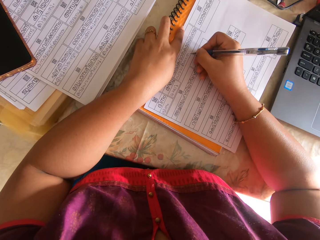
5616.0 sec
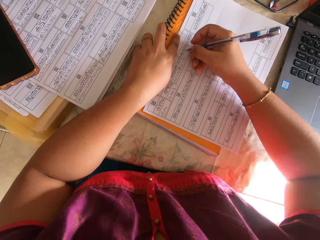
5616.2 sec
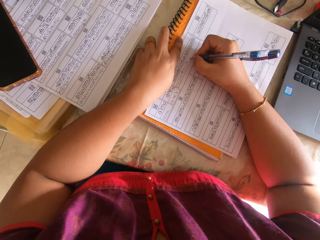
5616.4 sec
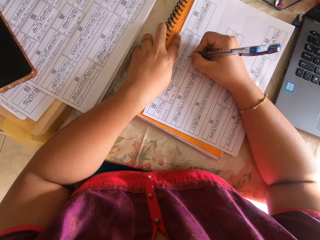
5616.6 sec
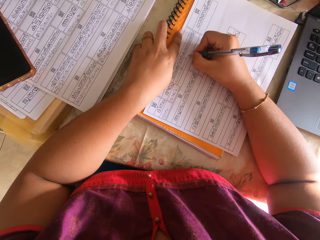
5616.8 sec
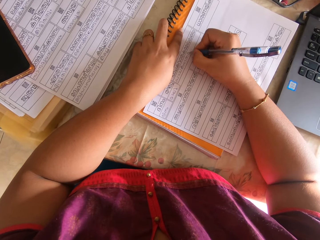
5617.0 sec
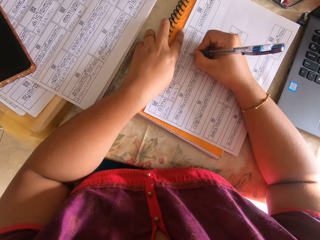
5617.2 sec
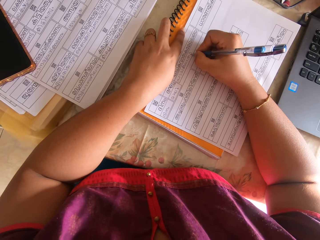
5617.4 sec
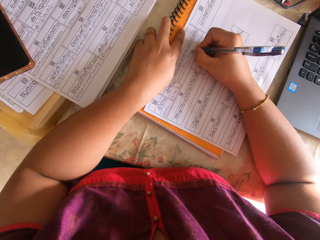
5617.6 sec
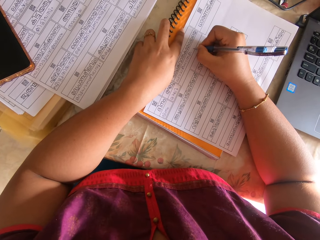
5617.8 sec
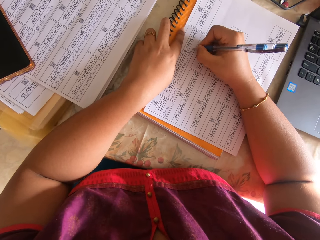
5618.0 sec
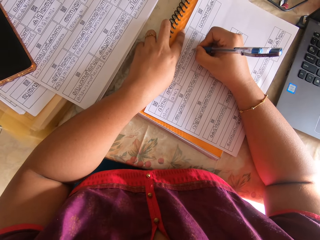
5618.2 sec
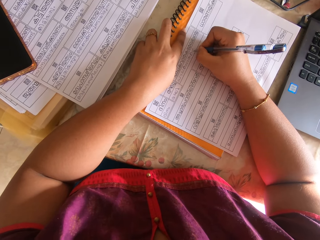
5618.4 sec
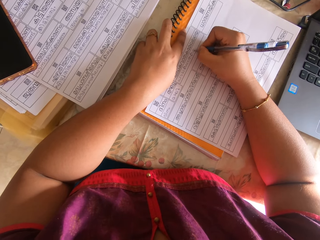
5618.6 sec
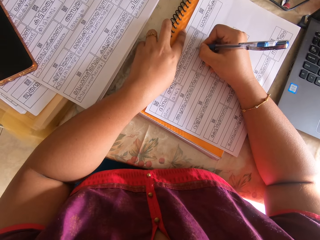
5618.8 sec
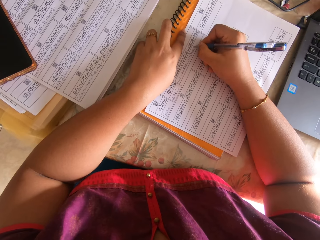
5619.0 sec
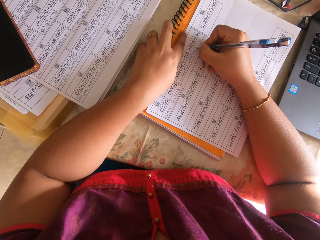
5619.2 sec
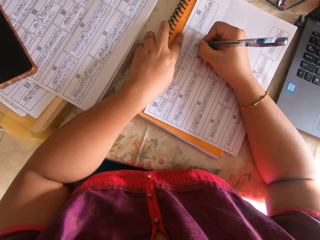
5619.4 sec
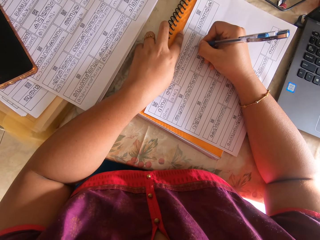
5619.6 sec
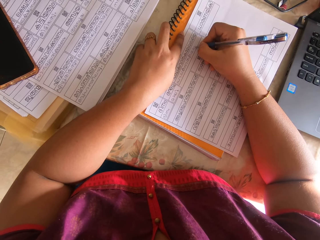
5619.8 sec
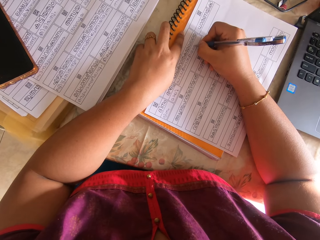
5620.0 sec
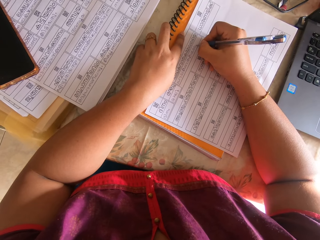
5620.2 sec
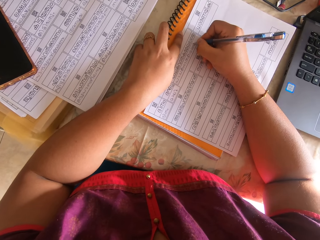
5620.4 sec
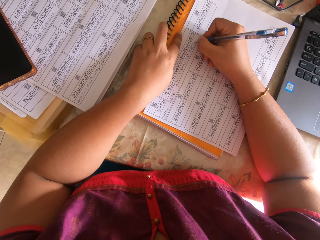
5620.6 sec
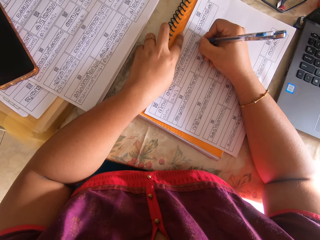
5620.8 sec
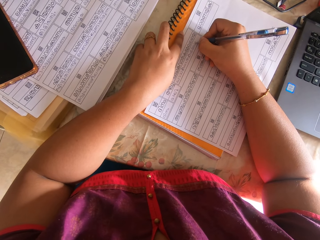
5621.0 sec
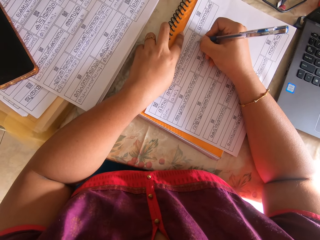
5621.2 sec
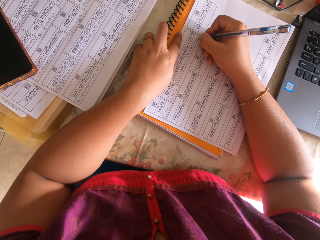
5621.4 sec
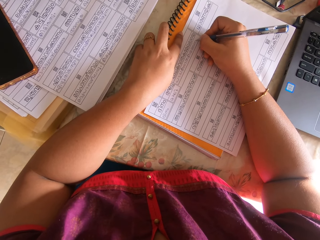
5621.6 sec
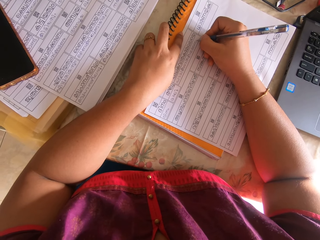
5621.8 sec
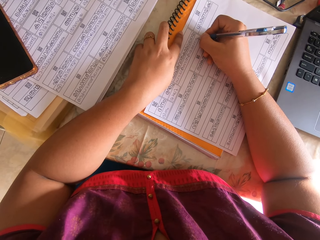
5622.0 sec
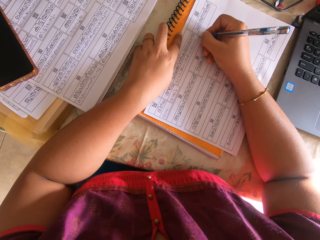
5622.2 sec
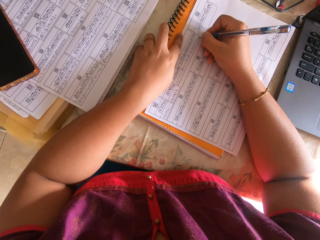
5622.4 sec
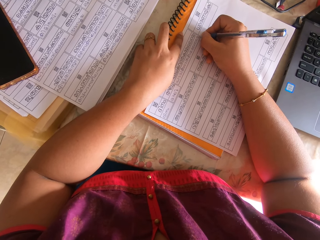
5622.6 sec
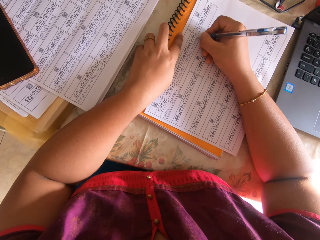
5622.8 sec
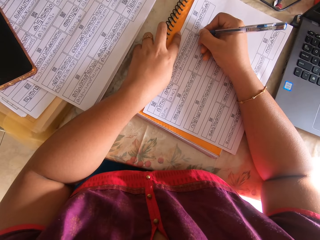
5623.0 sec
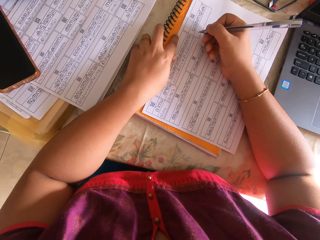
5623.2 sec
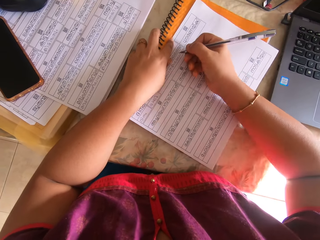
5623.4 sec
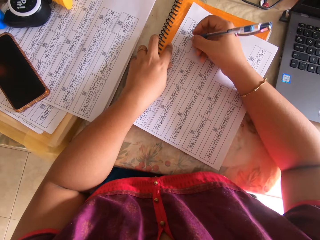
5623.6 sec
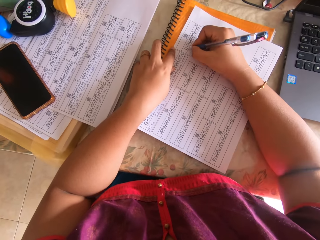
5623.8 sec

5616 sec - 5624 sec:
The camera wearer lifts her right hand from the table. She places her right hand on the table. She writes on the piece of paper with the pen in her right hand. She moves the piece of paper on the notebook on the table with her right hand. She lifts her right hand from the table.

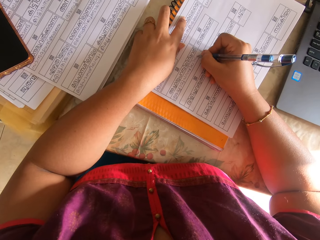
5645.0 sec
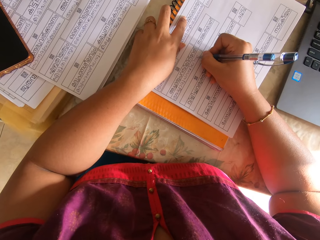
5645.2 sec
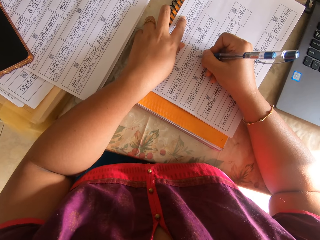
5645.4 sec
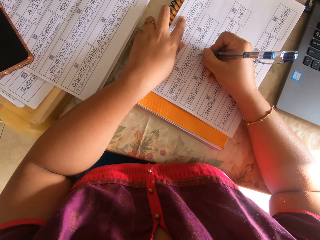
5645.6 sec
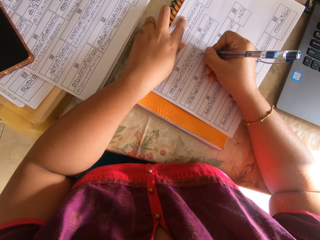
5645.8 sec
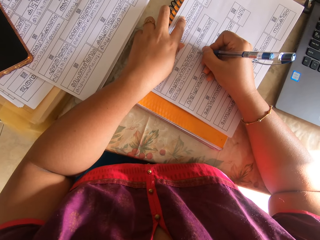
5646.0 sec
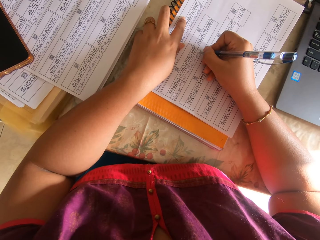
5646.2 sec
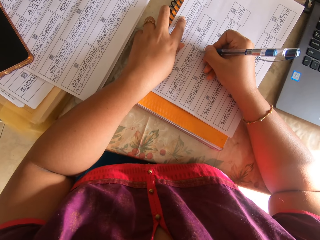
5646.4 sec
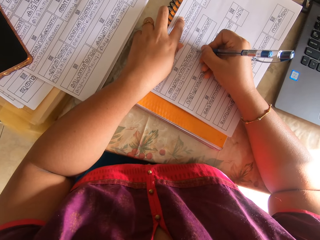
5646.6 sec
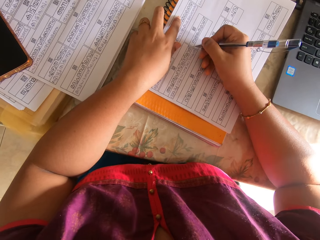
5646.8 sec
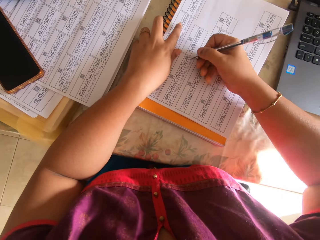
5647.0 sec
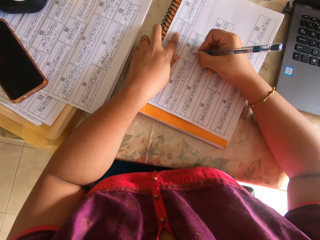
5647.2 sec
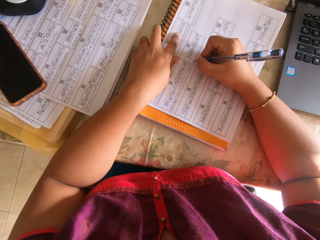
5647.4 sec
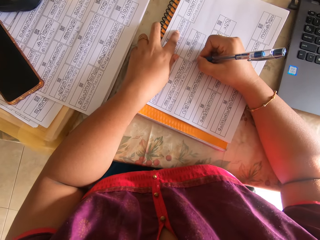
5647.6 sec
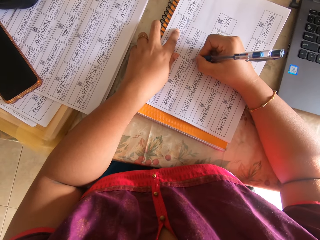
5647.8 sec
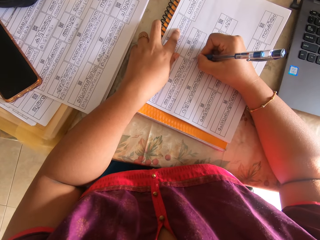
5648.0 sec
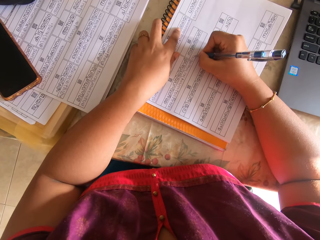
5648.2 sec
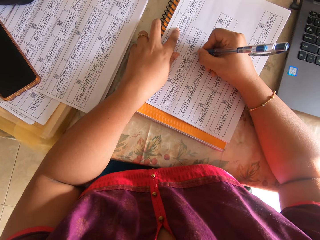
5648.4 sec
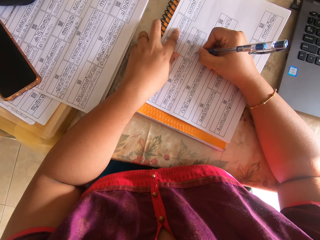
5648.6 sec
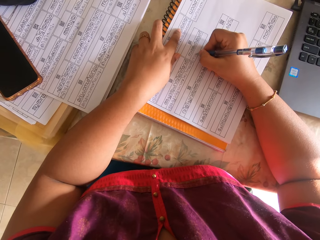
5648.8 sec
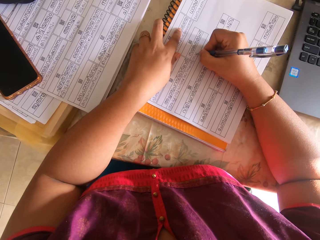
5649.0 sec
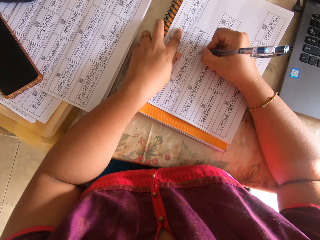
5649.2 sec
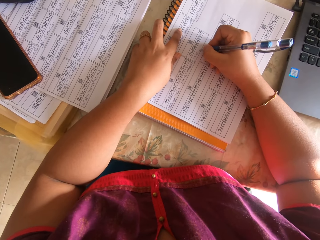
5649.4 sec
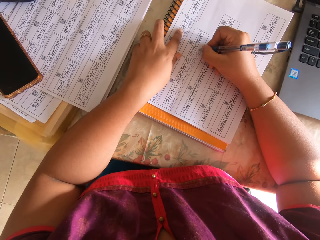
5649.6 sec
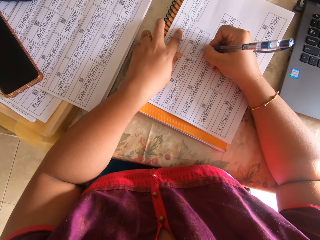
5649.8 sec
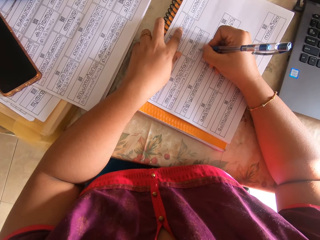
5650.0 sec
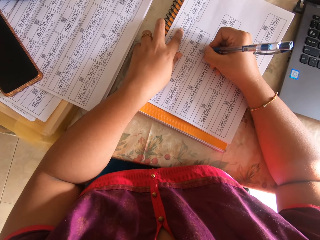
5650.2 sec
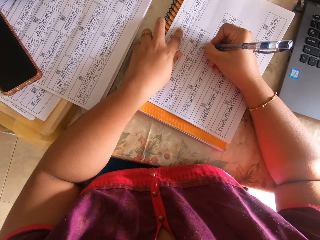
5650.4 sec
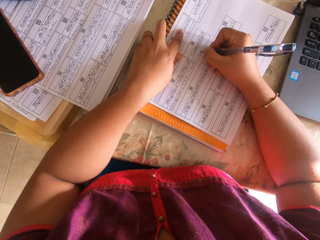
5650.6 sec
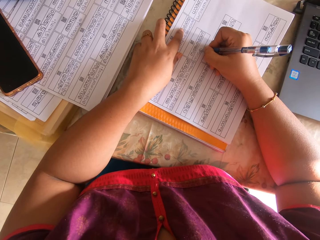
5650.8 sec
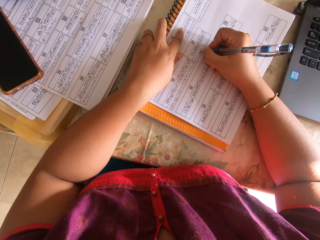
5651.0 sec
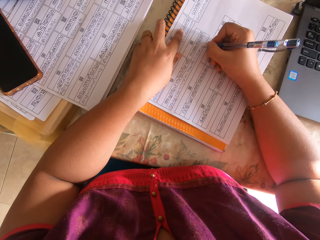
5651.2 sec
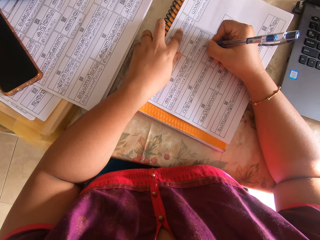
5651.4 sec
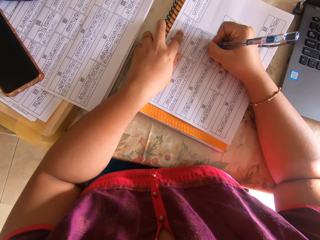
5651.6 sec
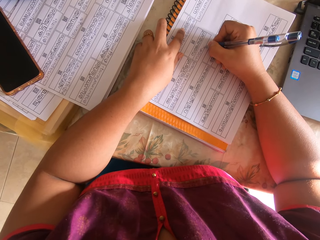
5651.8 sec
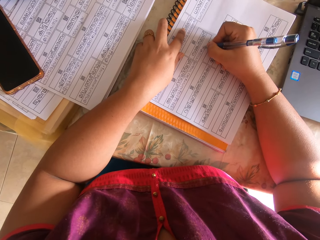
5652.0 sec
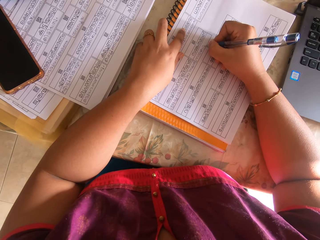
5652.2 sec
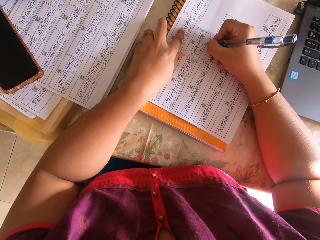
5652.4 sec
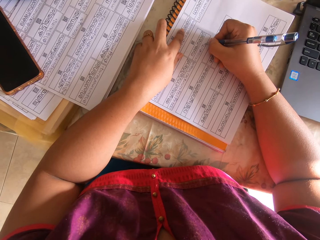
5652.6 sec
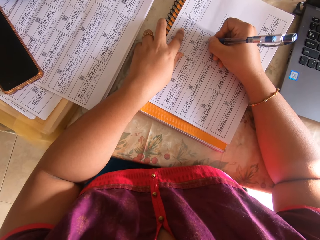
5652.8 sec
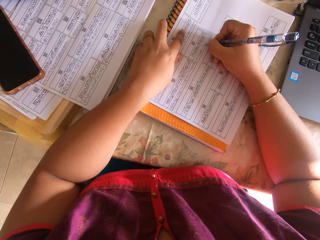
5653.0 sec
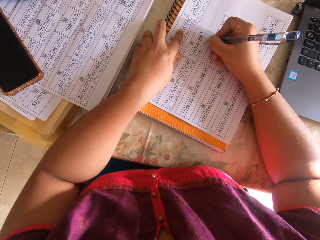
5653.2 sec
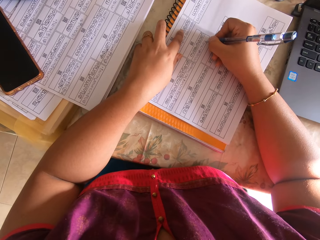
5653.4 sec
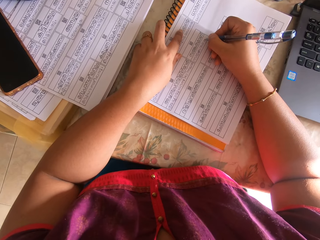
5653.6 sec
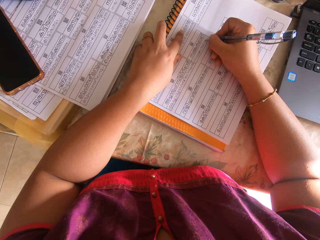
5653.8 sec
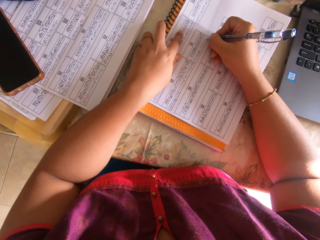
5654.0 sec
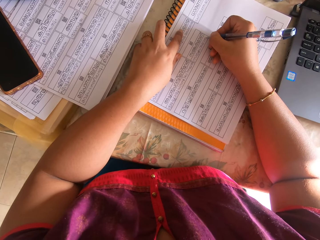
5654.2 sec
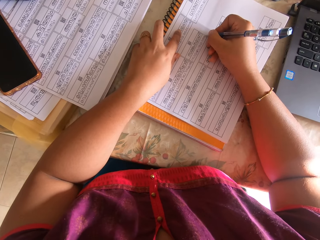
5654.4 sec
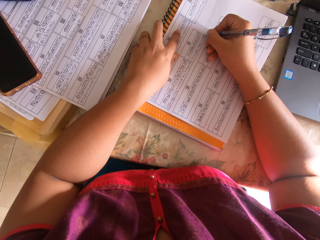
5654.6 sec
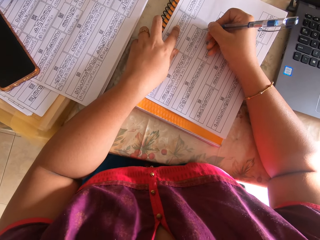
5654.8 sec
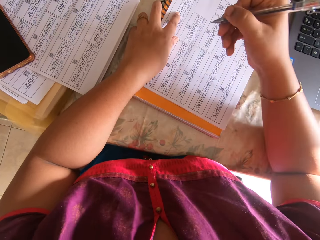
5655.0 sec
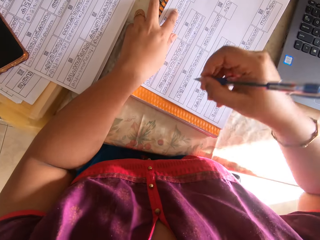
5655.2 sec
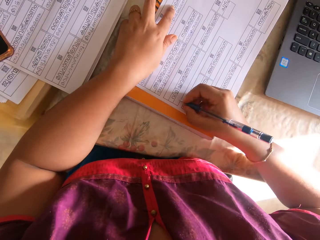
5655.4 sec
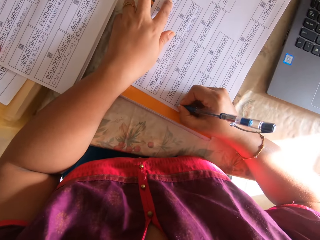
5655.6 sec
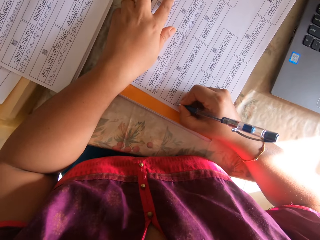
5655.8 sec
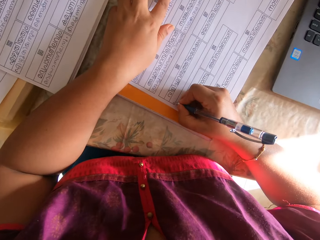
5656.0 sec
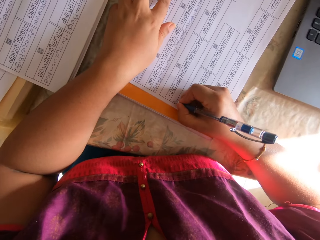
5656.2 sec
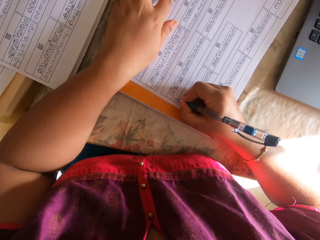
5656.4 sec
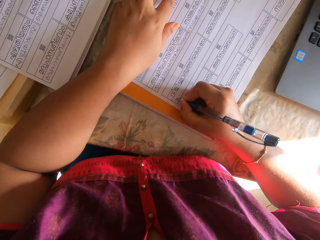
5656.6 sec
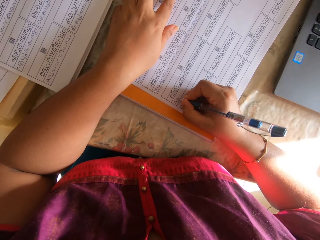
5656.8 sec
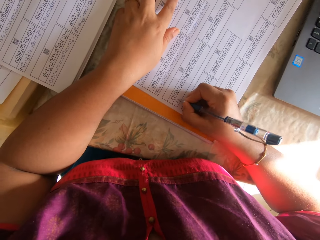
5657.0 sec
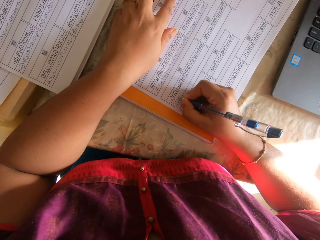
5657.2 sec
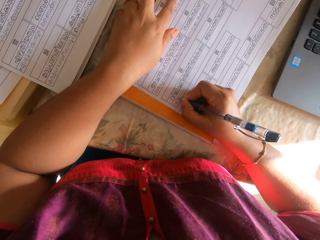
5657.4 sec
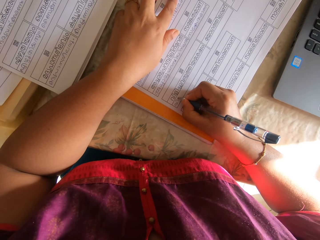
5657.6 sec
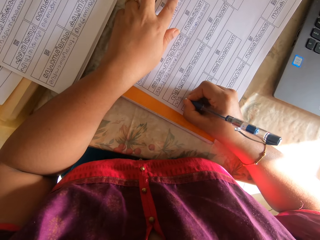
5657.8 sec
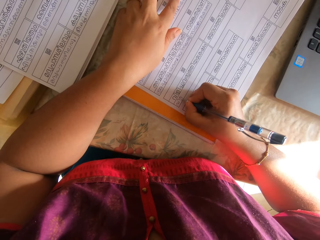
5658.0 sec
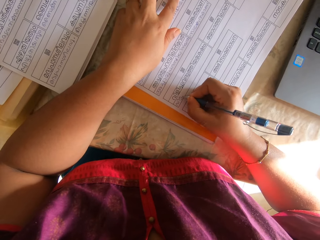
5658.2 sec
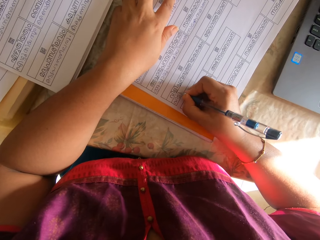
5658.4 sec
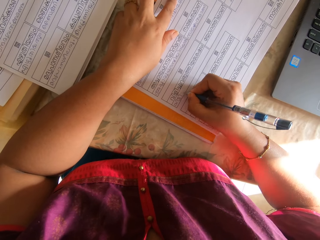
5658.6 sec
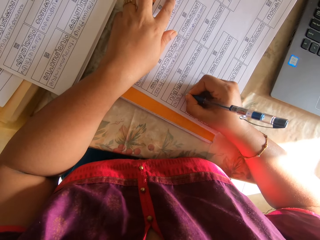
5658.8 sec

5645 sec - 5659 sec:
The camera wearer lifts her right hand from the table. She moves the pieces of paper on the notebook on the table with her right hand. She places her right hand on the table. She writes on the piece of paper with the pen in her right hand. She writes on the paper again. She lifts her right hand from the piece of paper on the table. She writes on the piece of paper with the pen in her right hand.
